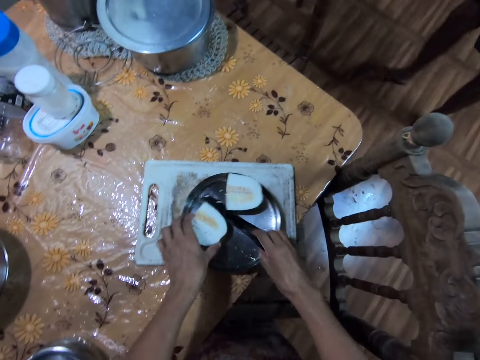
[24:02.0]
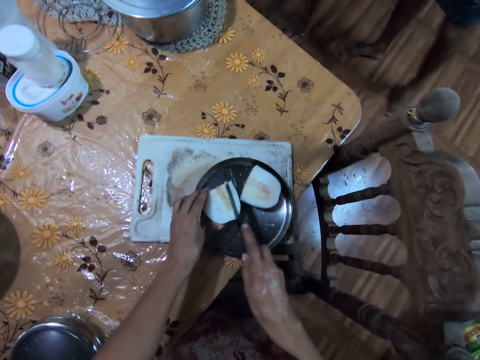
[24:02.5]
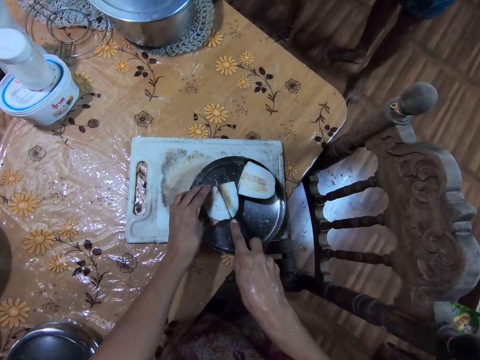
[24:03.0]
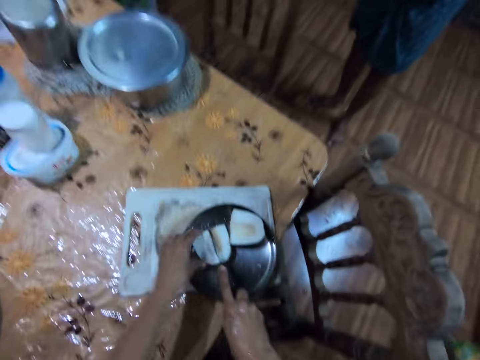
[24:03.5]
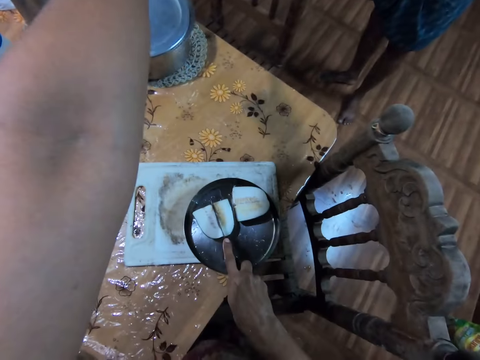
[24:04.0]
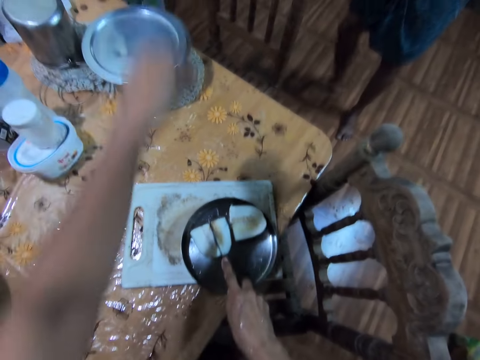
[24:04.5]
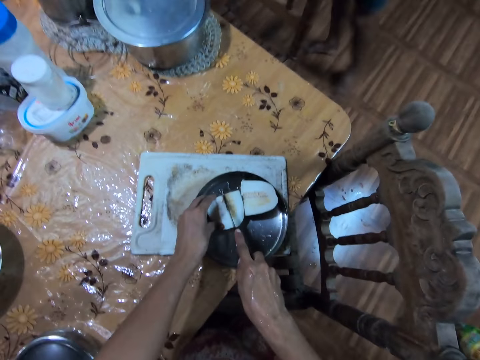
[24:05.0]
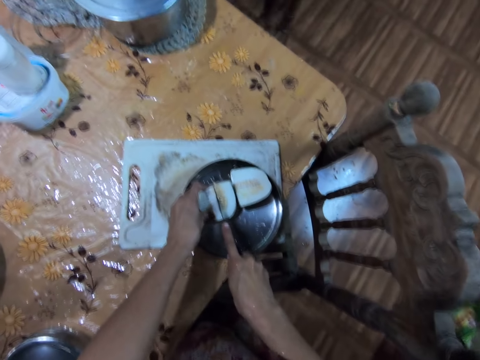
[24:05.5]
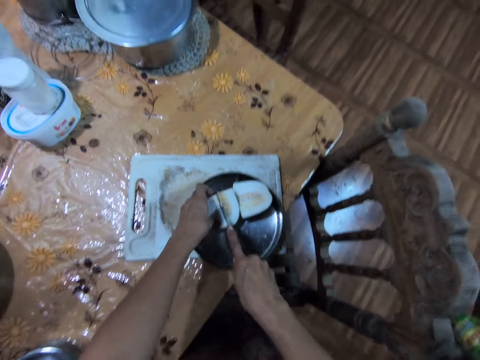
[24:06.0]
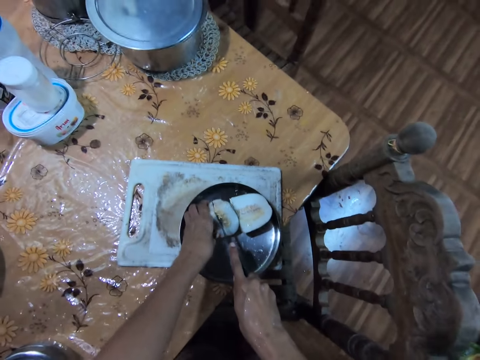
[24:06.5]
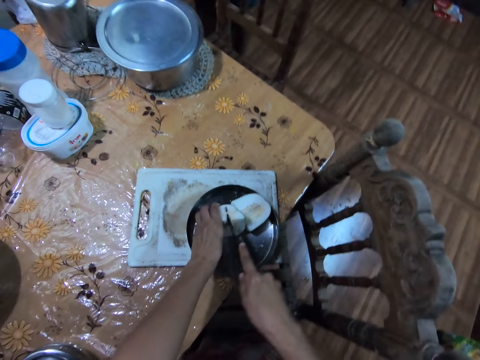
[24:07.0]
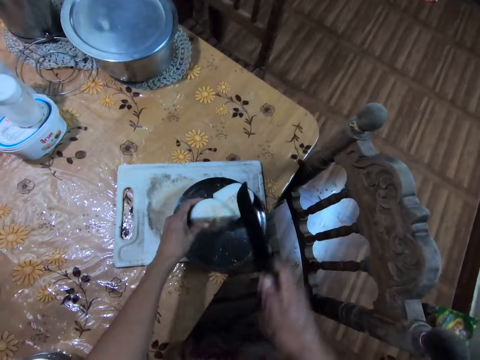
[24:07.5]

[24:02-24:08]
The camera wearer takes the knife from the bowl on the chopping board on the dining table with her right hand. She holds the cucumber in the bowl on the chopping board on the dining table with her left hand. She cuts the cucumber in her left hand in the bowl on the chopping board on the dining table with the knife in her right hand. She removes her left hand from the cucumber in the bowl on the chopping board on the dining table. She holds the cucumber in the bowl on the chopping board on the dining table with her left hand. She takes the cucumber from the bowl on the chopping board on the dining table with her left hand.

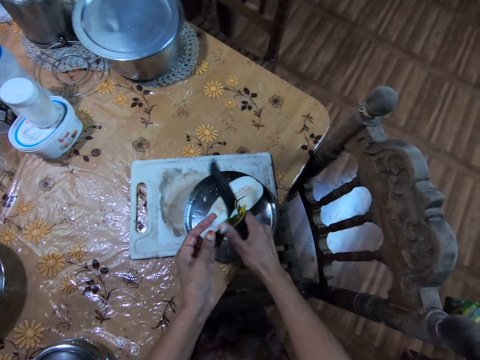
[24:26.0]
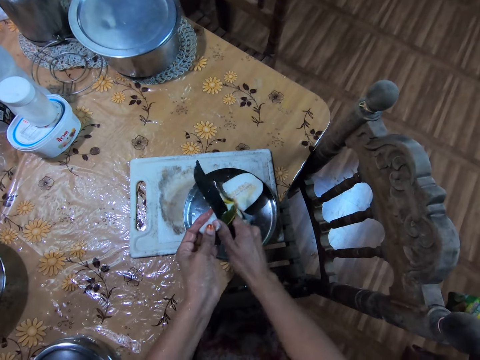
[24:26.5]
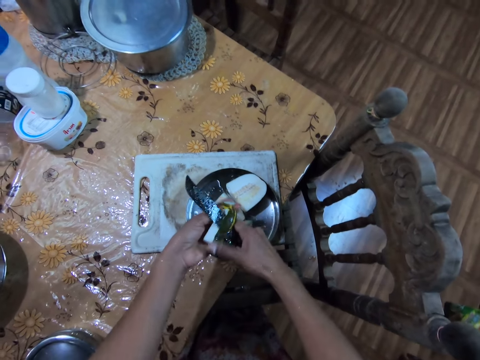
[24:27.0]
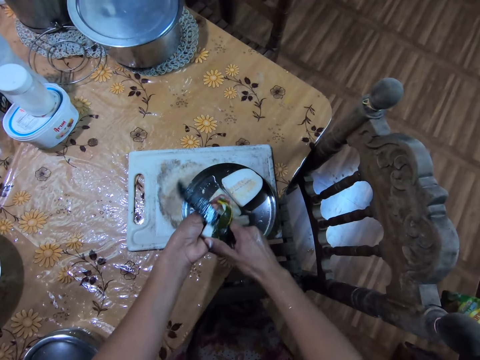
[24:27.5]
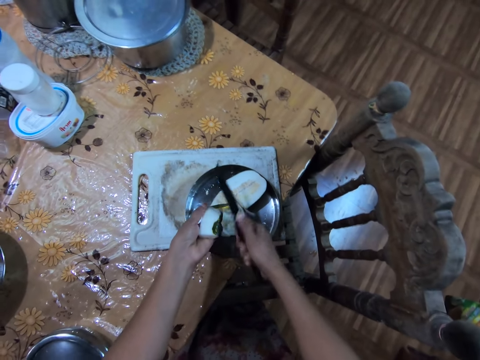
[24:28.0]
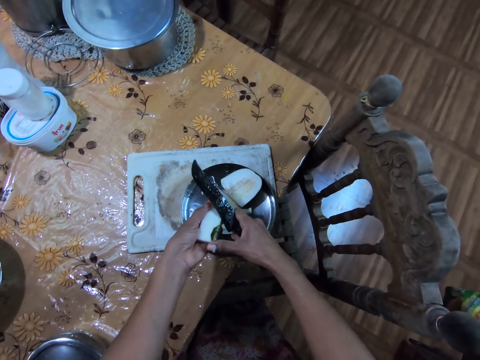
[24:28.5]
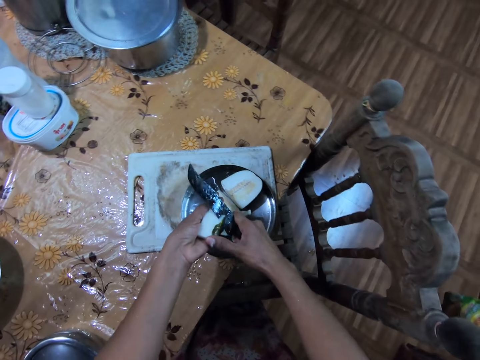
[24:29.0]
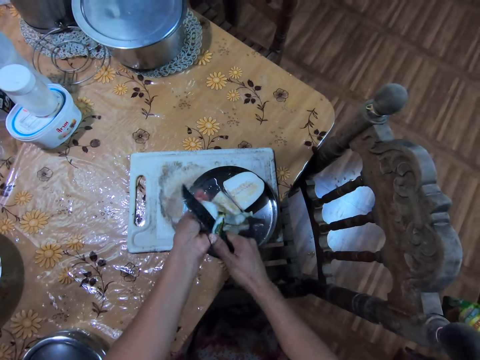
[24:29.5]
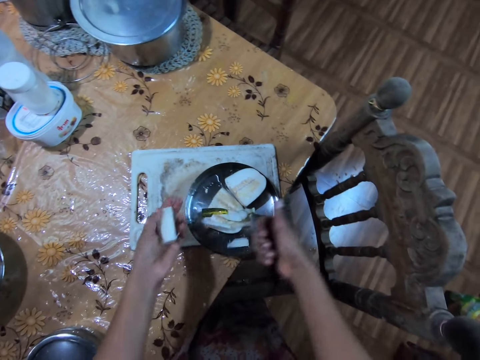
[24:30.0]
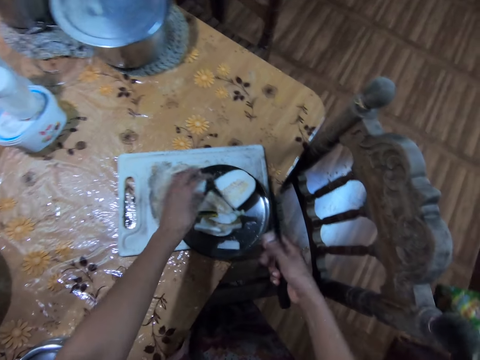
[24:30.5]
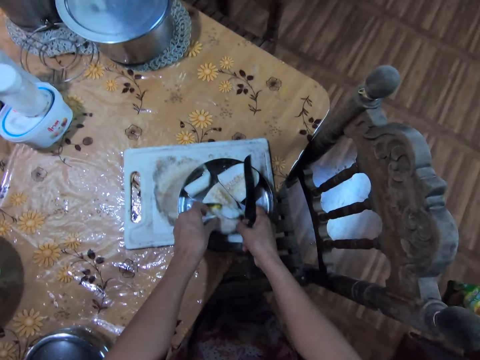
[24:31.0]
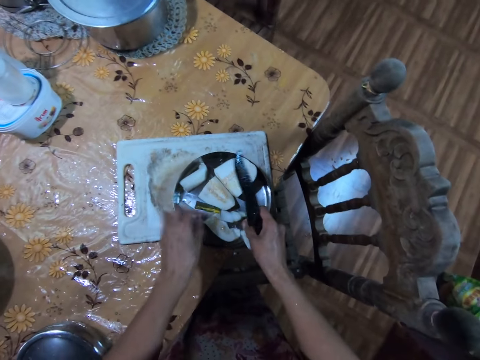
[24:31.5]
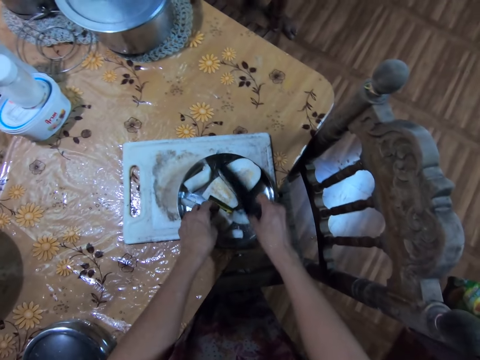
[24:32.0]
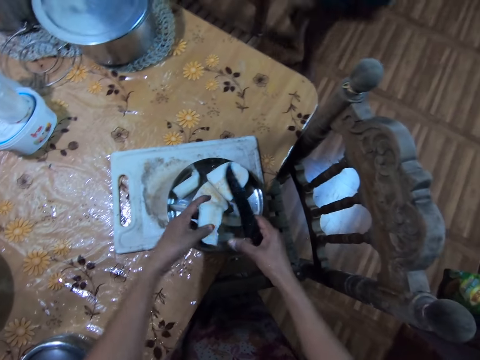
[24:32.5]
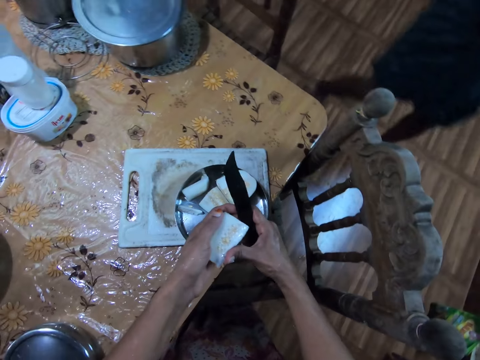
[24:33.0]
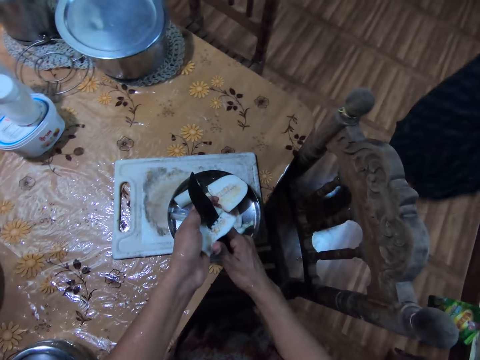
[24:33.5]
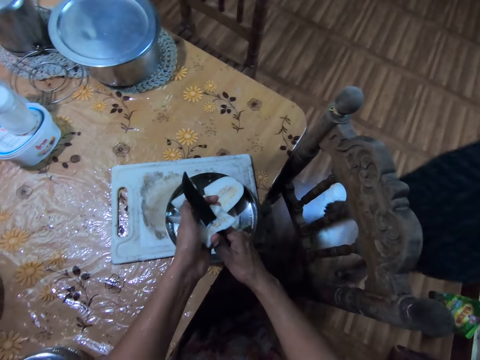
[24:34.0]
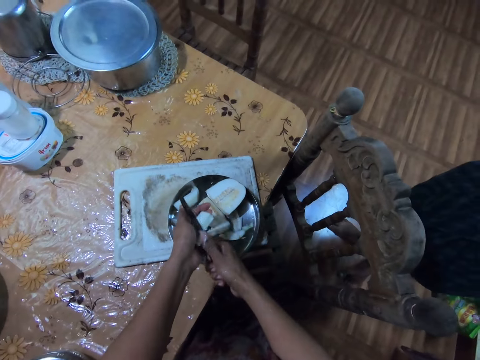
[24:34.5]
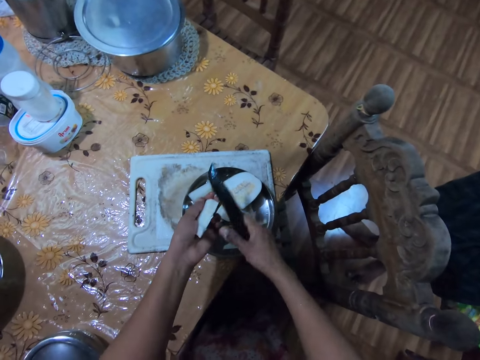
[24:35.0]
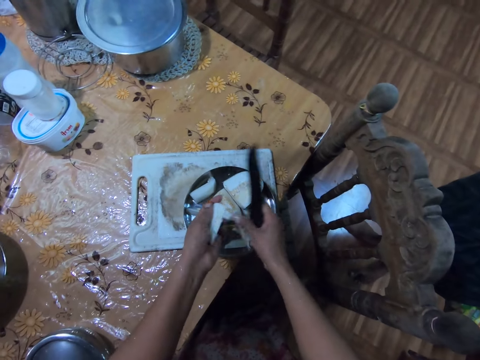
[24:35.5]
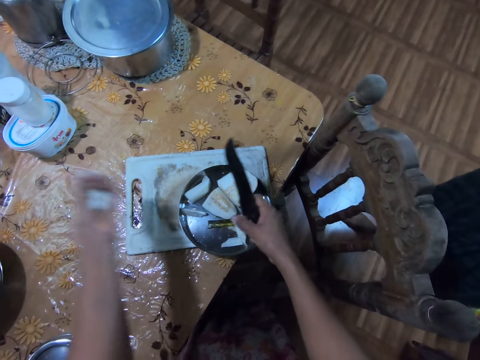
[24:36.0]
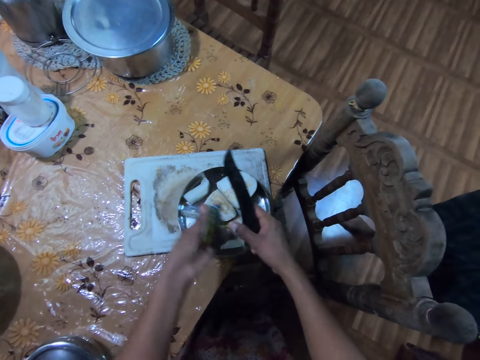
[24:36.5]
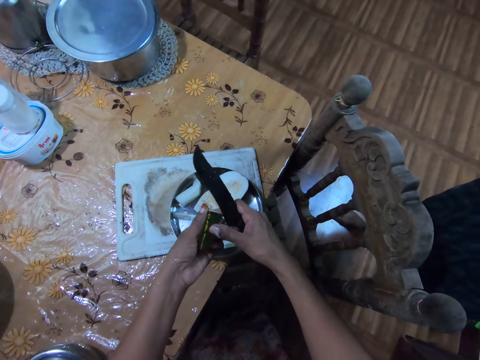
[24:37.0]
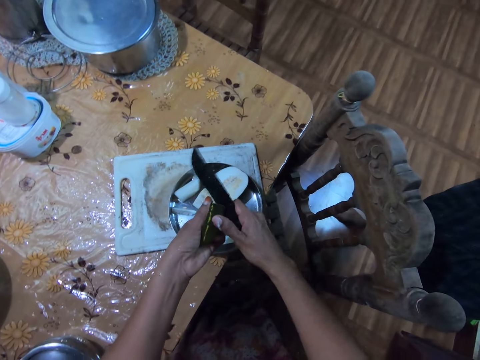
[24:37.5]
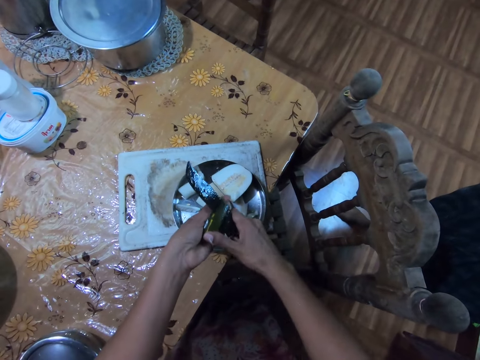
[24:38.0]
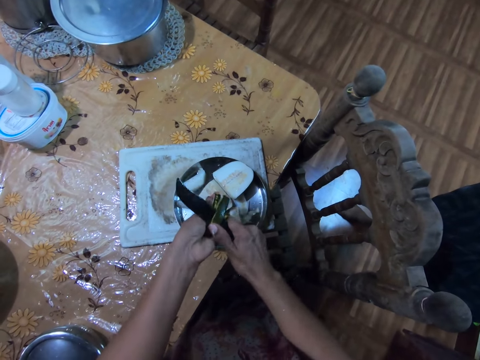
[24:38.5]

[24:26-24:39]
The camera wearer moves a cucumber skin on the knife in her right hand into the bowl on the chopping board on the dining table with her right hand. She skins the cucumber in her left hand with the knife in her right hand. She moves a cucumber skin on the knife in her right hand into the bowl on the chopping board on the dining table with her right hand. She drops the cucumber in her left hand in the bowl on the chopping board on the dining table. She moves the cucumber skins on the bowl on the chopping board on the dining table with both hands. She takes the cucumber from the bowl on the chopping board on the dining table with her left hand. A man walks past the camera wearer. The camera wearer cuts the cucumber in her left hand with the knife in her right hand. She moves a cut cucumber on the knife in her right hand into the bowl on the chopping board on the dining table with her right thumb. She touches the cucumber in her left hand with her right thumb. She skins the cucumber in her left hand with the knife in her right hand.

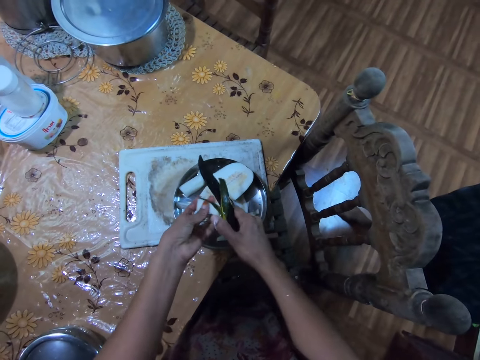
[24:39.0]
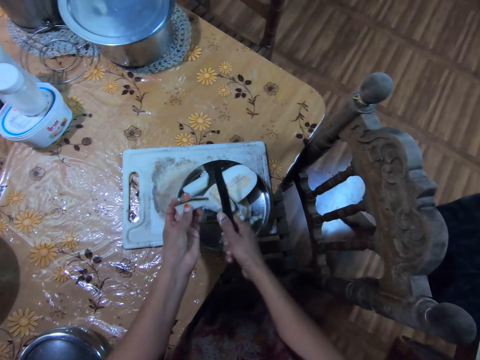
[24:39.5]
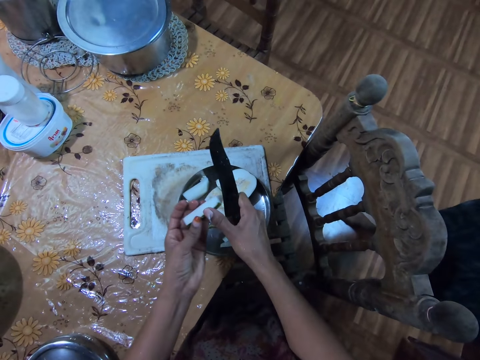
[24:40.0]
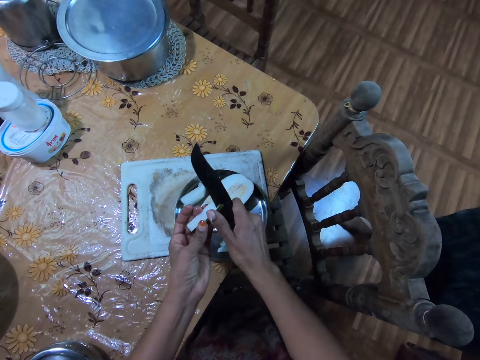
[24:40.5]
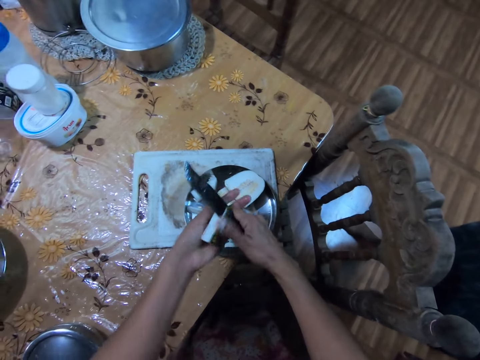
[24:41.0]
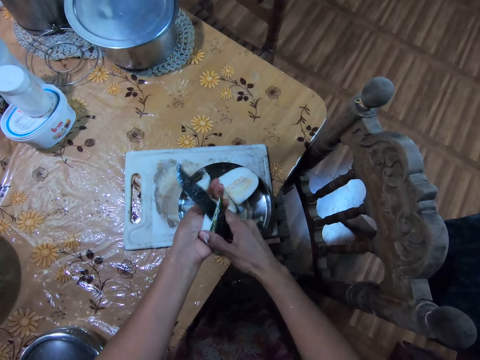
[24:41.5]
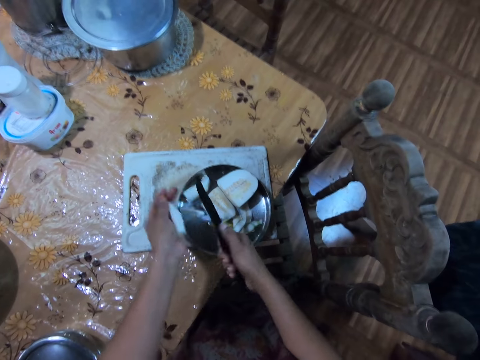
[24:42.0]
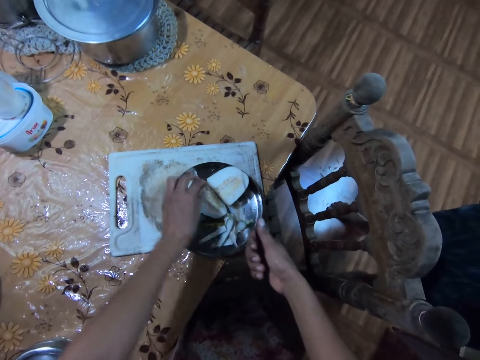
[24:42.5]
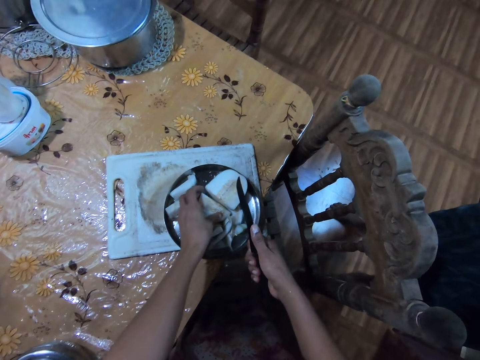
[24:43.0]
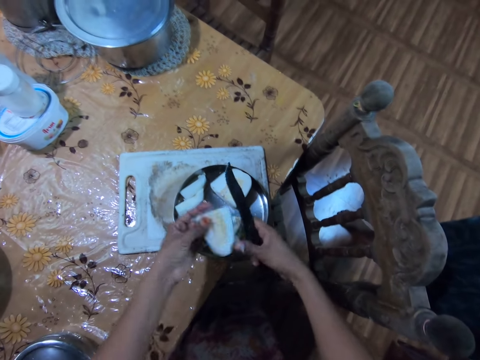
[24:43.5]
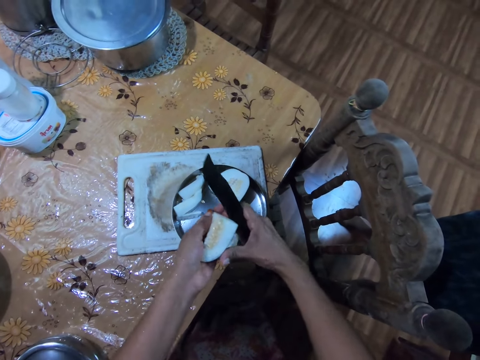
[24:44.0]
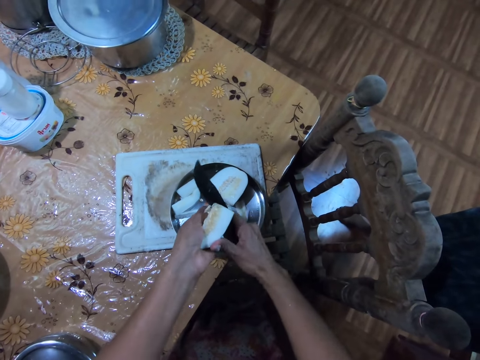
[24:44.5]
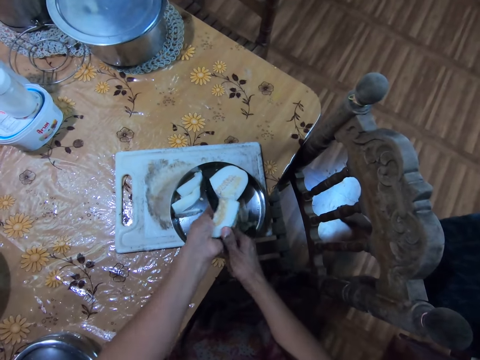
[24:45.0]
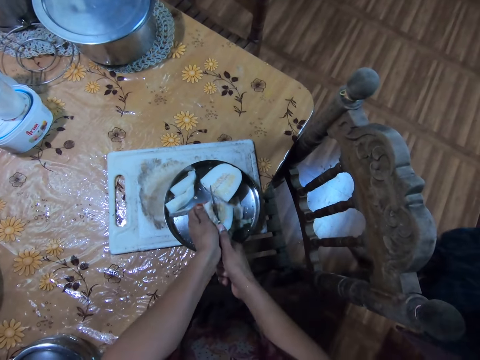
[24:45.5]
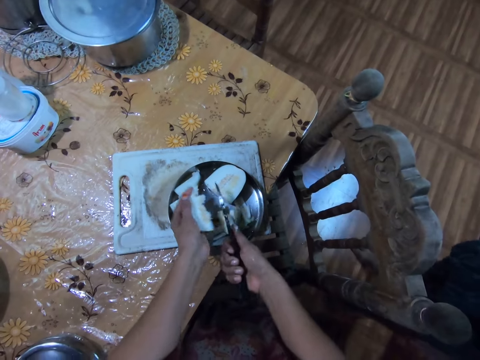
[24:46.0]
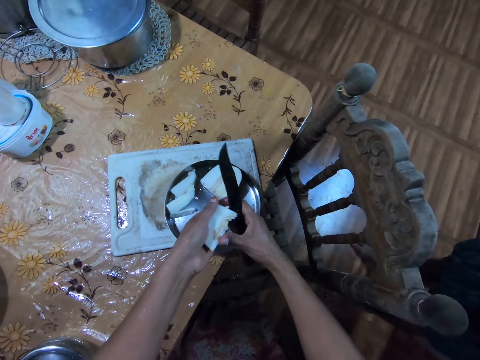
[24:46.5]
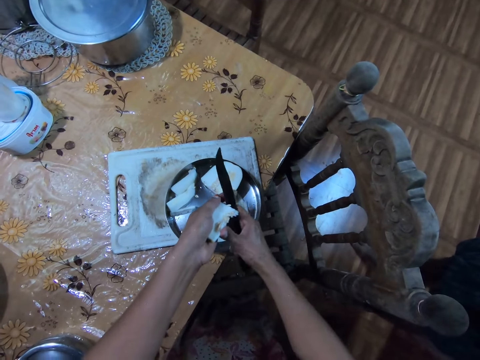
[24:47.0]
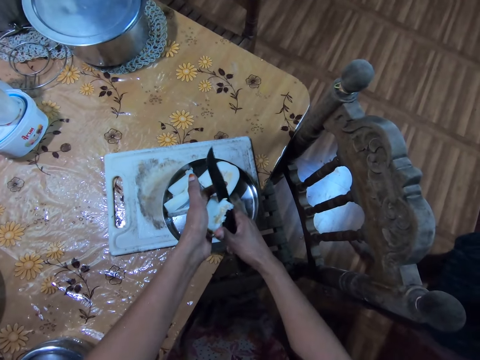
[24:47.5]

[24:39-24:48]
The camera wearer skins the cucumber in her left hand with the knife in her right hand. She moves a cucumber skin on the knife in her right hand into the bowl on the chopping board on the dining table with her right hand. She drops the cucumber in her left hand in the bowl on the chopping board on the dining table. She takes the cucumber from the bowl on the chopping board on the dining table with her left hand. She cuts the cucumber in her left hand with the knife in her right hand. She moves a cut cucumber on the knife in her right hand into the bowl on the chopping board on the dining table with her right thumb. She cuts the cucumber in her left hand with the knife in her right hand.
